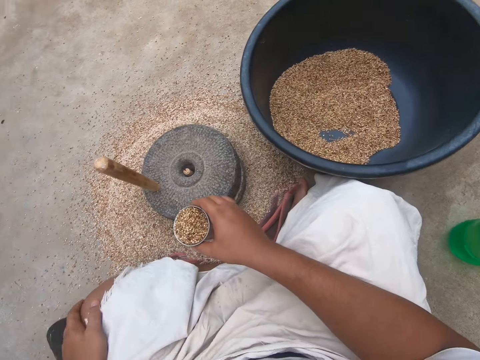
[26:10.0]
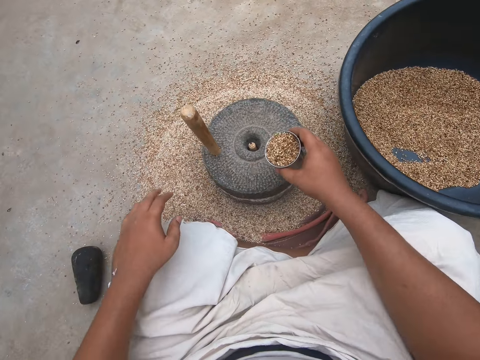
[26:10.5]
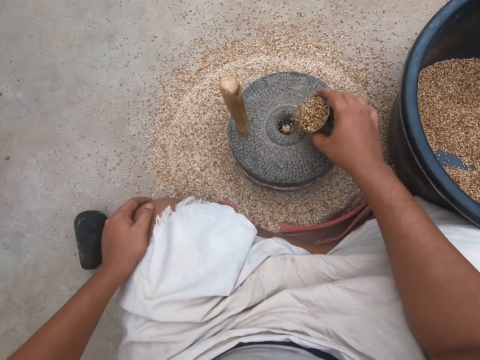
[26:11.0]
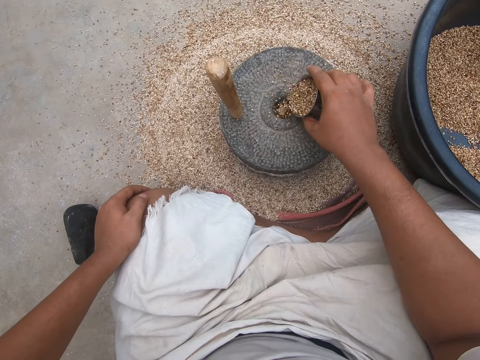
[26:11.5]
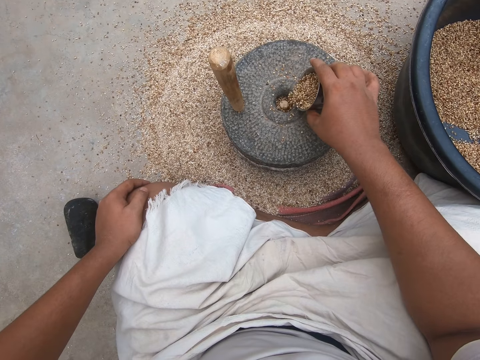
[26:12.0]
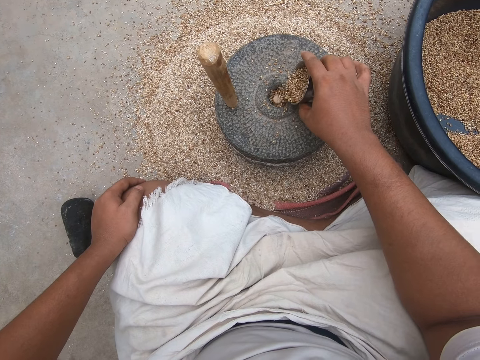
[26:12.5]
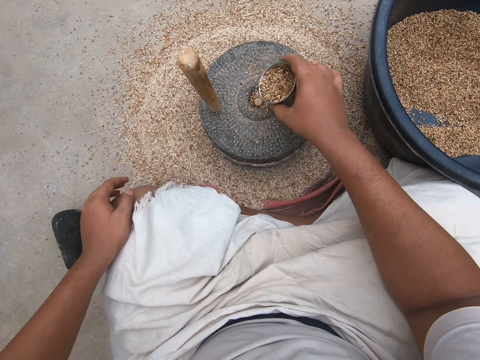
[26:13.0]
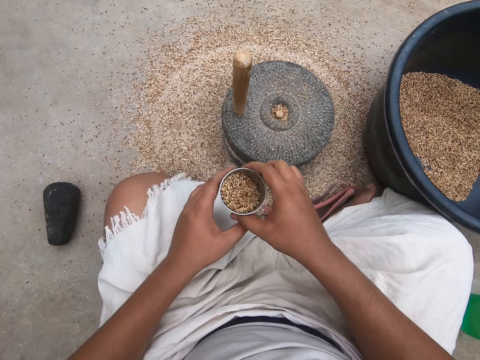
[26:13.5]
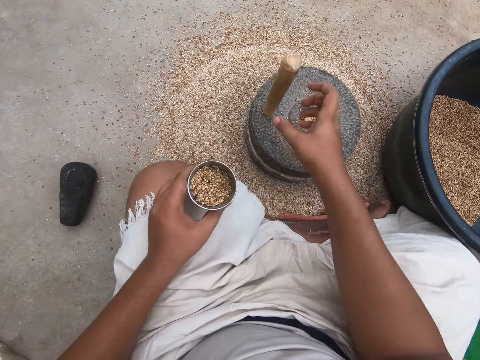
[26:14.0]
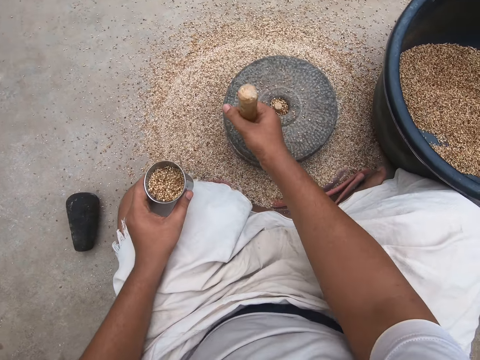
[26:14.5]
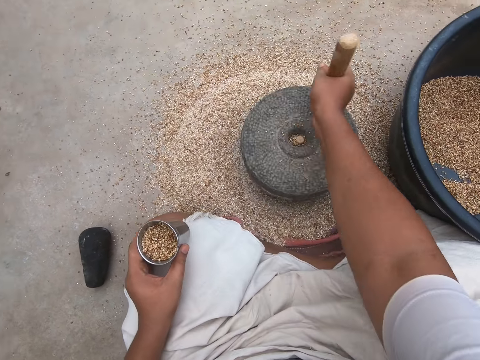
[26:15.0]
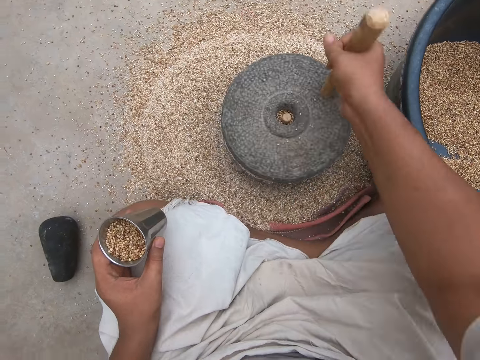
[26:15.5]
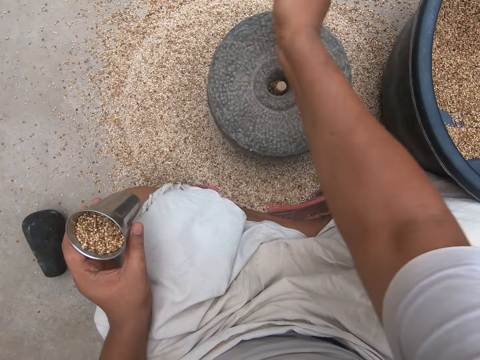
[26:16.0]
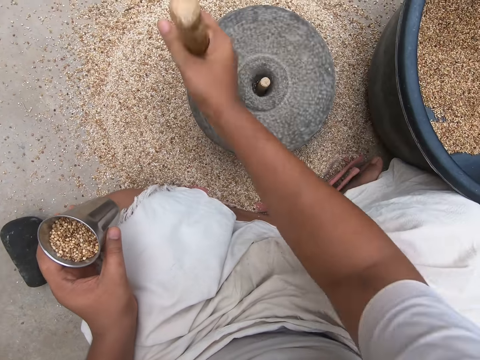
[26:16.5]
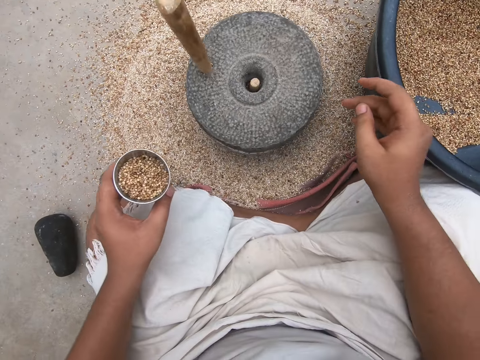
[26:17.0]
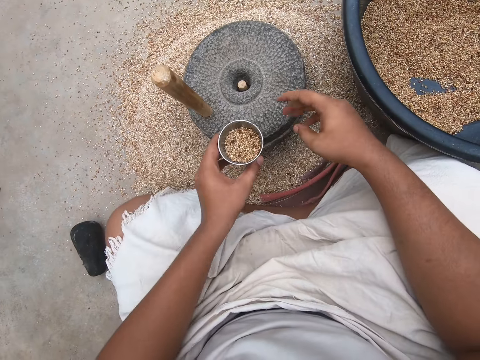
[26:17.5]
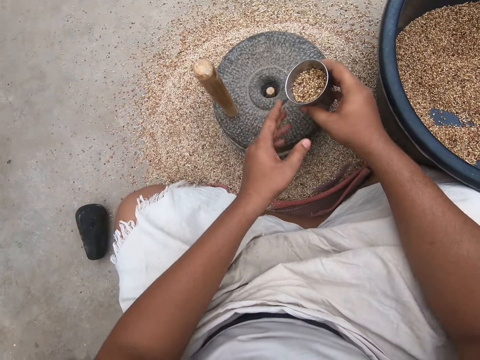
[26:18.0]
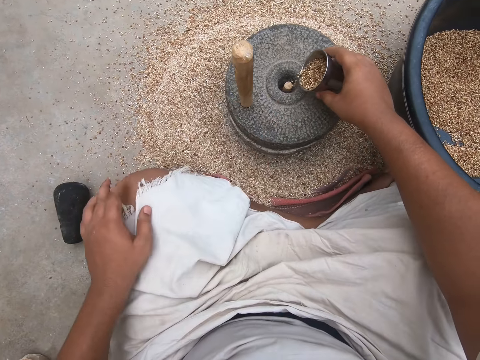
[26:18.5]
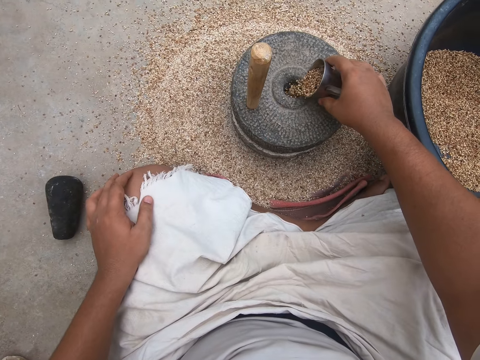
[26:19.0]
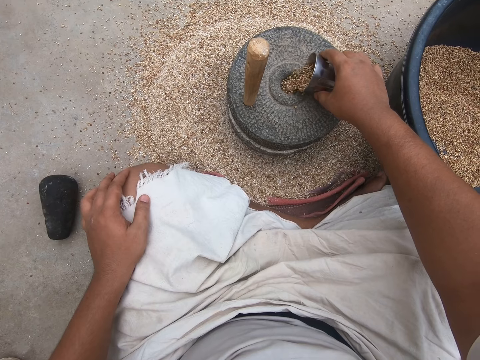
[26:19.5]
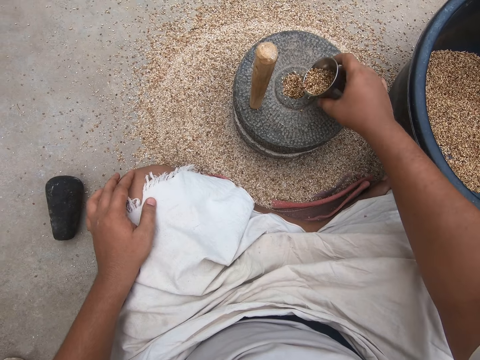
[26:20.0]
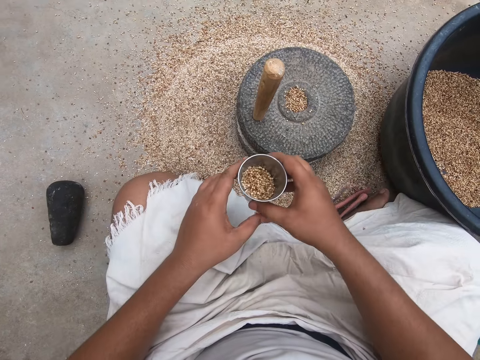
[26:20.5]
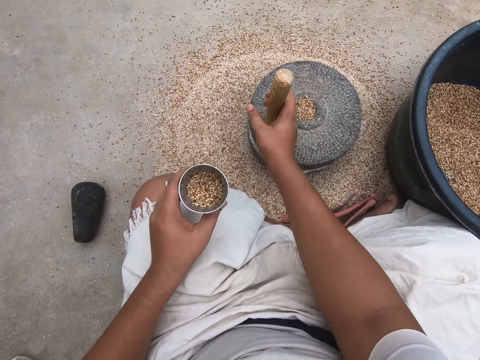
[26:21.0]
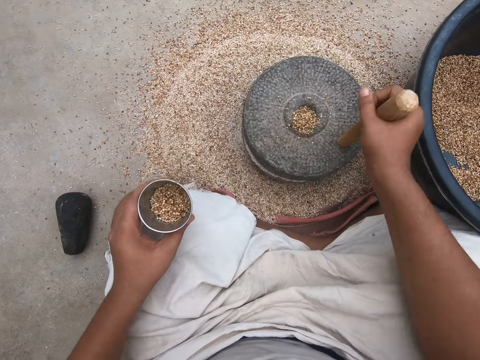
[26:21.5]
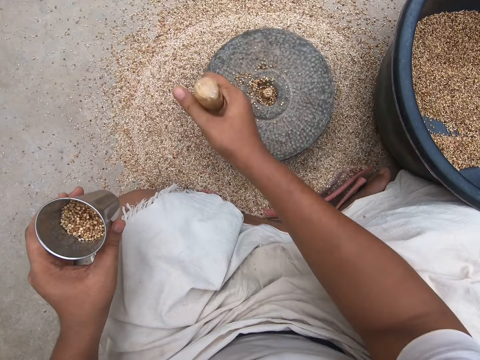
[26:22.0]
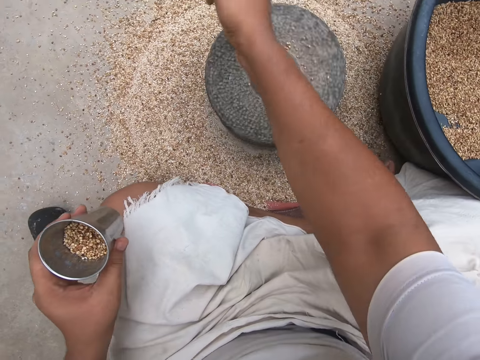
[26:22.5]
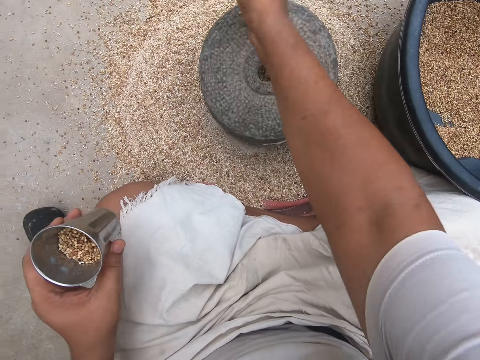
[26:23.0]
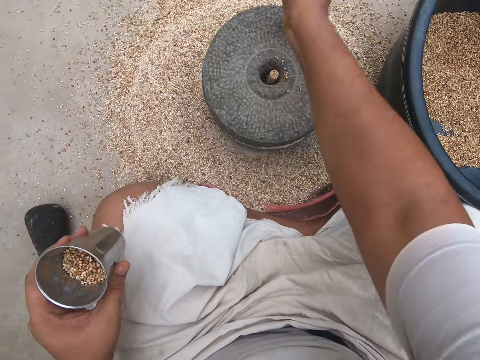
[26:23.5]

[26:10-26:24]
The camera wearer pours the wheat on the hand mill. They grind the wheat with a stone hand mill. They pour the wheat on the hand mill. They grind the wheat with the stone hand mill.

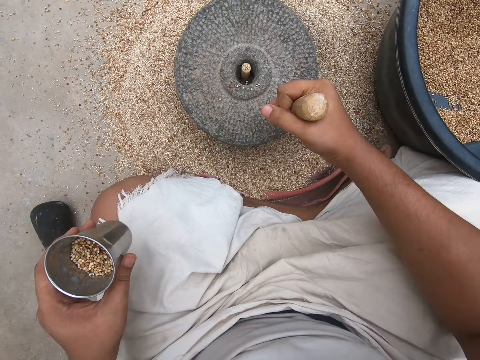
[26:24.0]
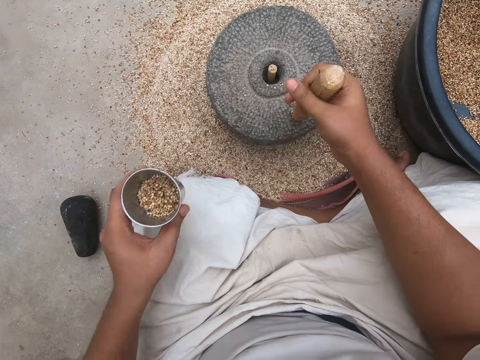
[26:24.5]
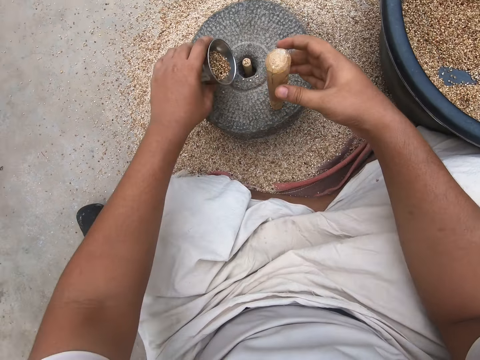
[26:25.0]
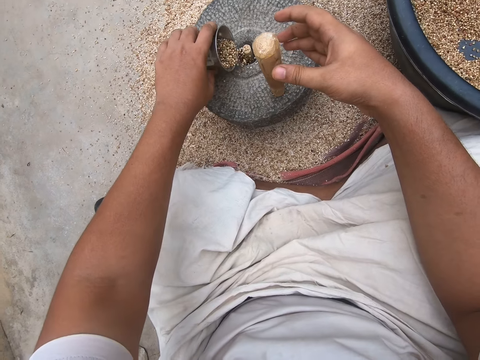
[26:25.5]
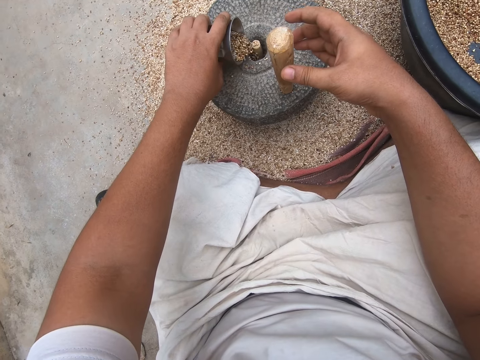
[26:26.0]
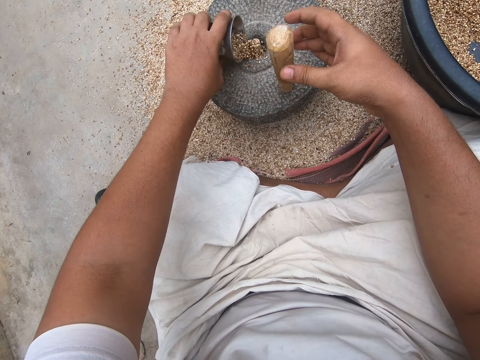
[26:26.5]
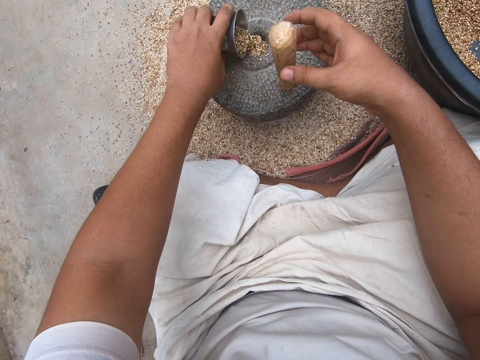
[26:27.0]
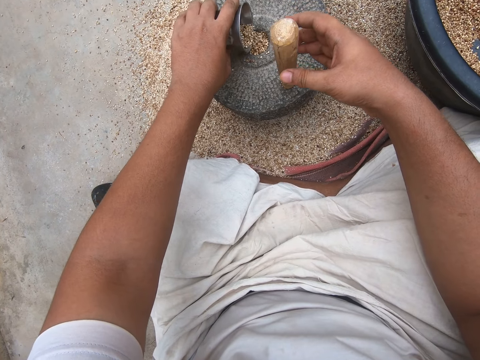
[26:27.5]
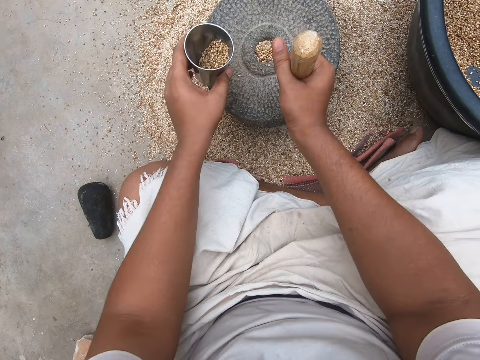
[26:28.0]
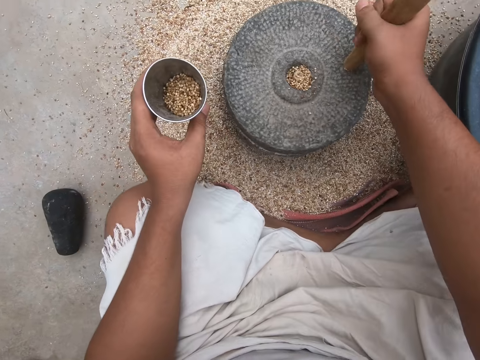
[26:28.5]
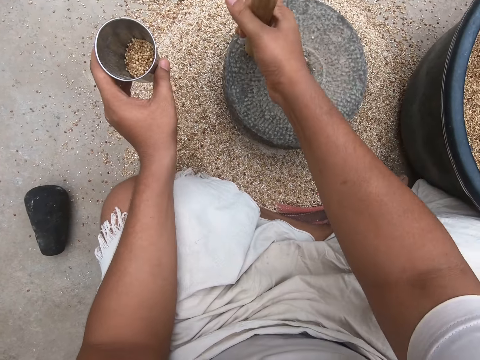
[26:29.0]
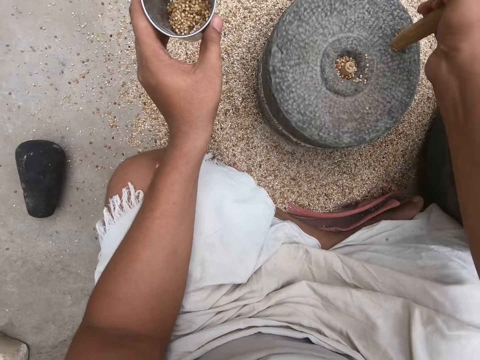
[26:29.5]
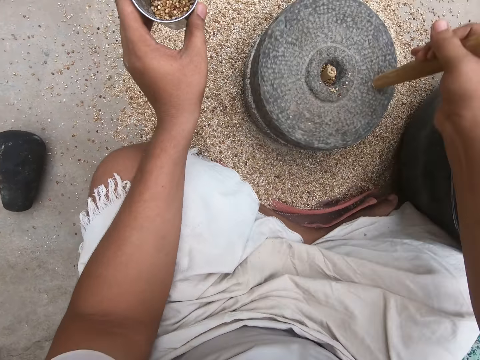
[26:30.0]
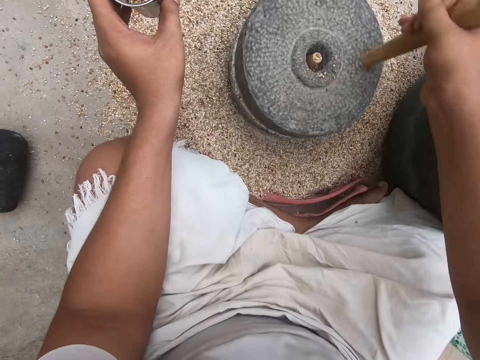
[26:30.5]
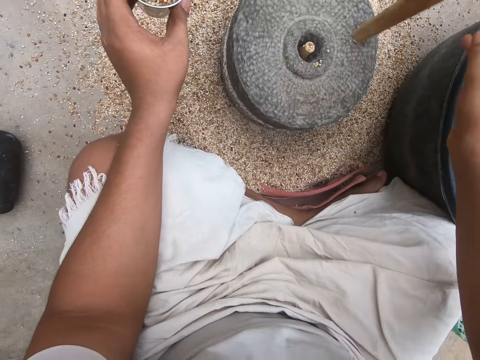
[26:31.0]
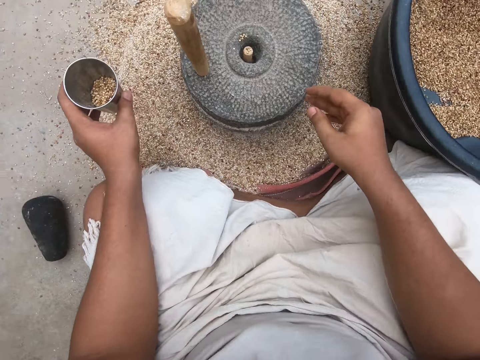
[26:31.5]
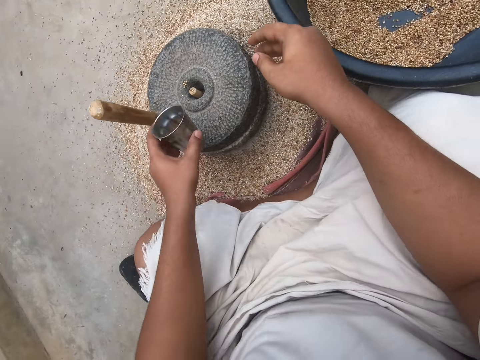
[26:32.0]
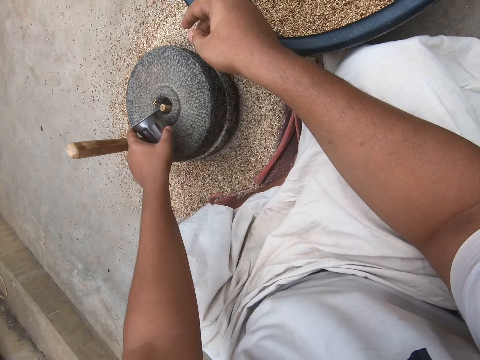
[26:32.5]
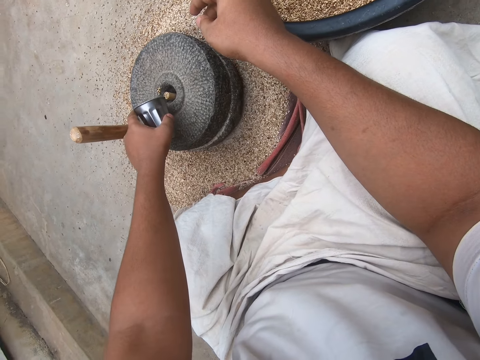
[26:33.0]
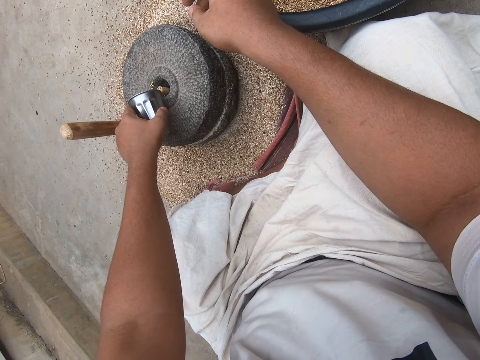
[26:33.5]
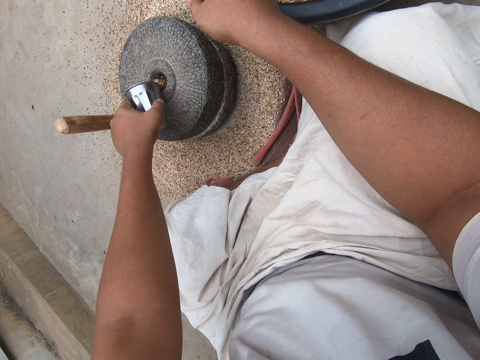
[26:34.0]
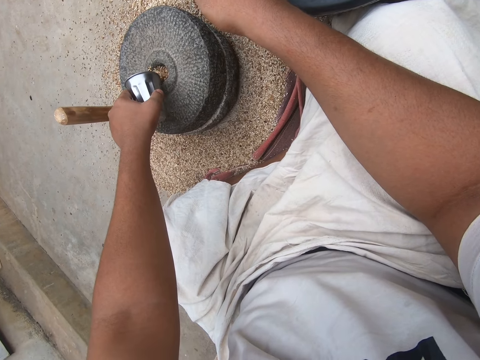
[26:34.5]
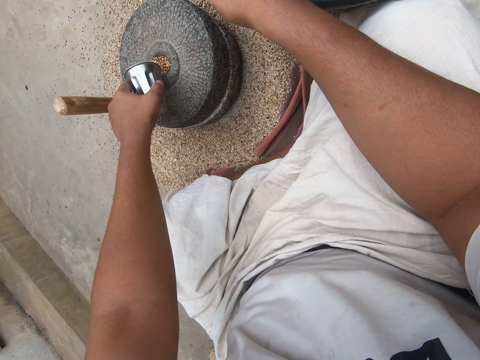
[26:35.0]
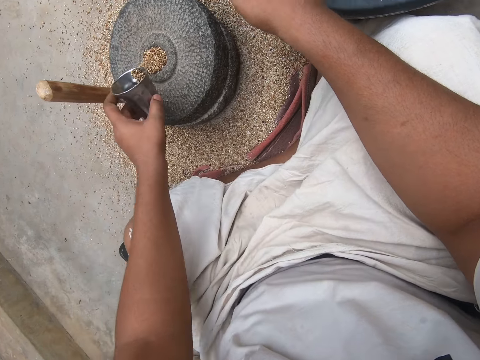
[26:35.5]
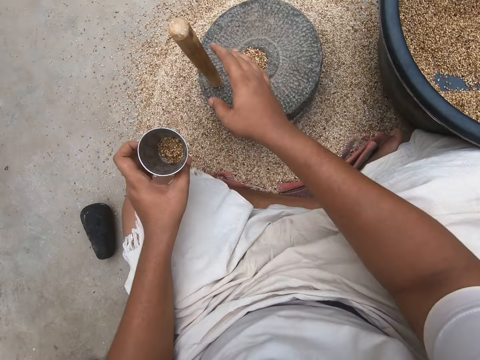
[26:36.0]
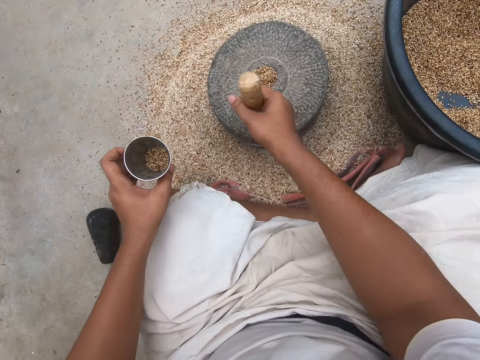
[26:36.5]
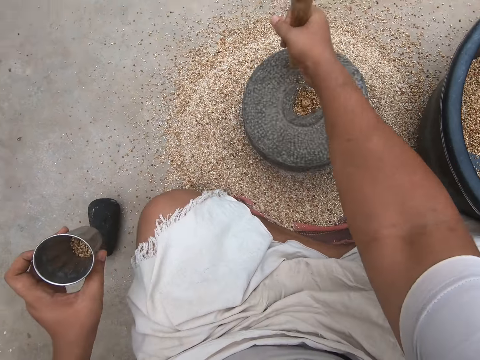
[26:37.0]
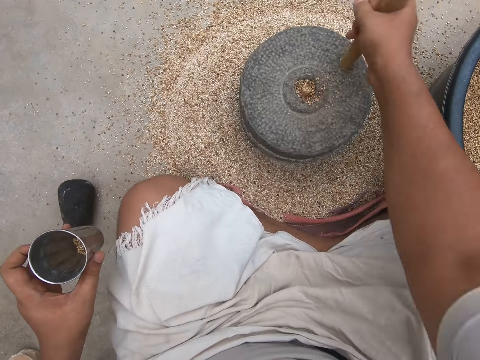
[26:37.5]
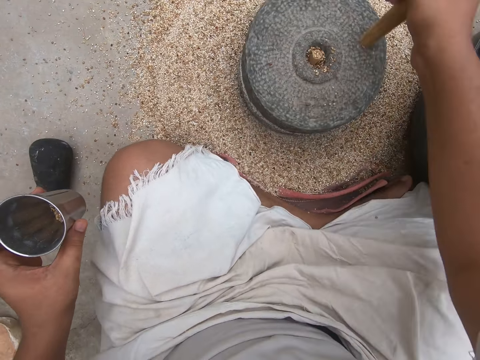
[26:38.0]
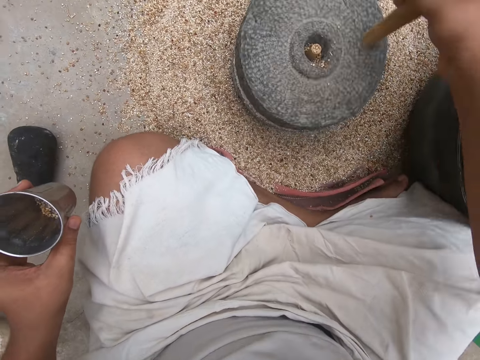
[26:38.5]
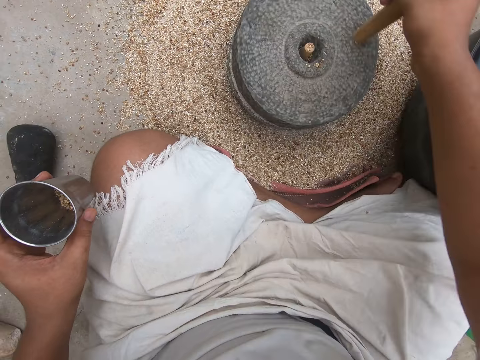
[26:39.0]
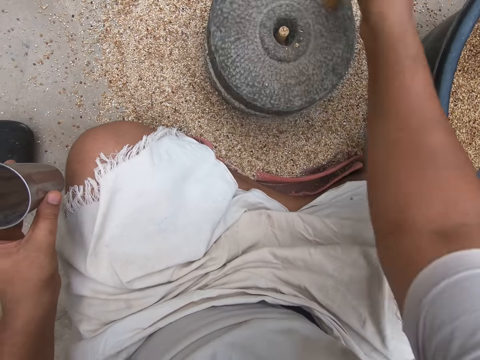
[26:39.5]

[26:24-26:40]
The camera wearer pours the wheat on the hand mill. They grind the wheat with a stone hand mill. They pour the wheat on the hand mill. They grind the wheat with the stone hand mill.
